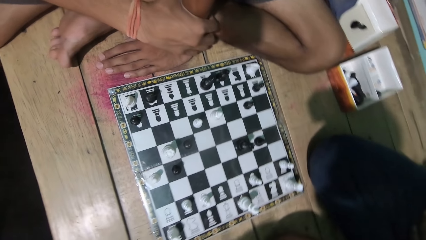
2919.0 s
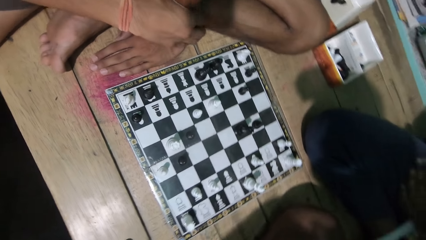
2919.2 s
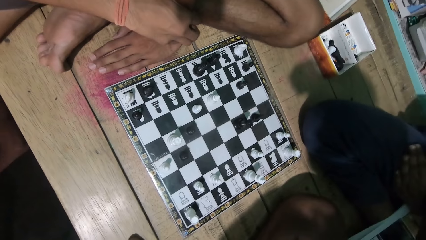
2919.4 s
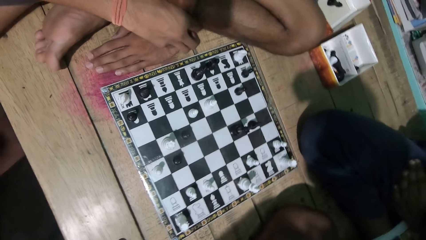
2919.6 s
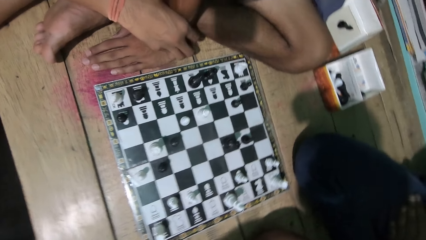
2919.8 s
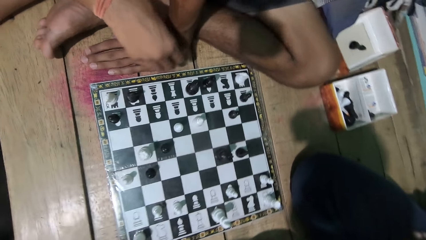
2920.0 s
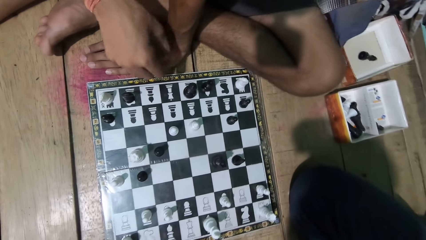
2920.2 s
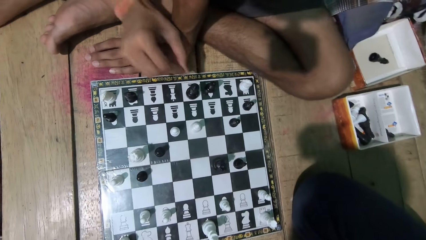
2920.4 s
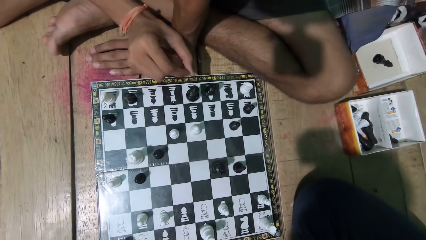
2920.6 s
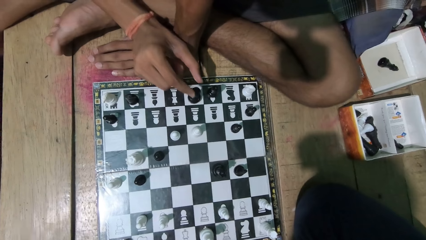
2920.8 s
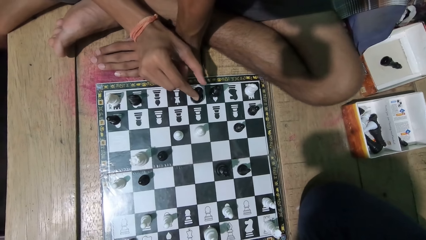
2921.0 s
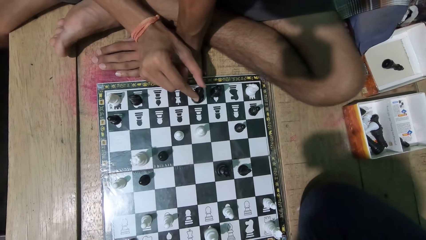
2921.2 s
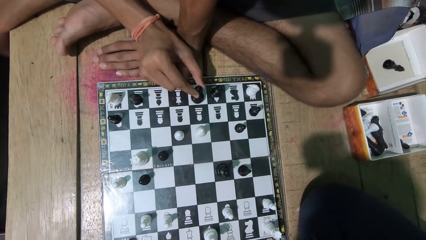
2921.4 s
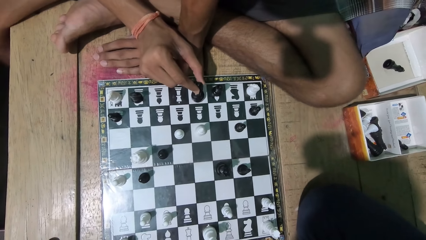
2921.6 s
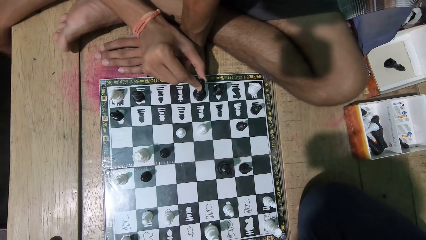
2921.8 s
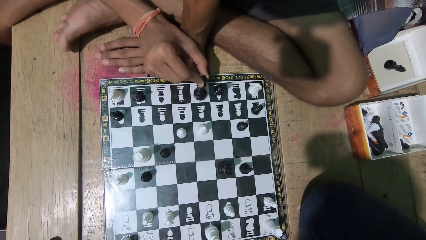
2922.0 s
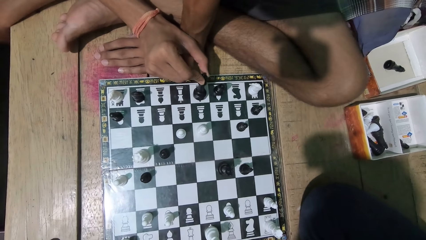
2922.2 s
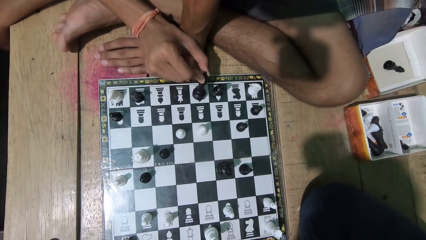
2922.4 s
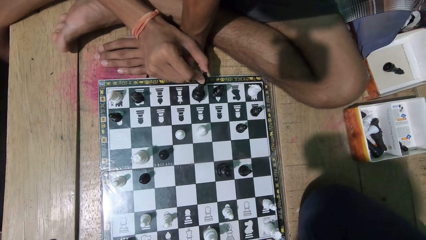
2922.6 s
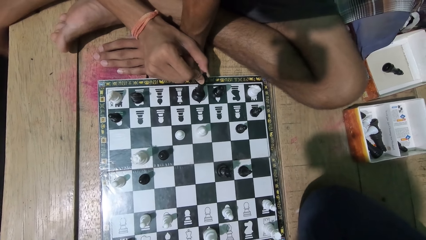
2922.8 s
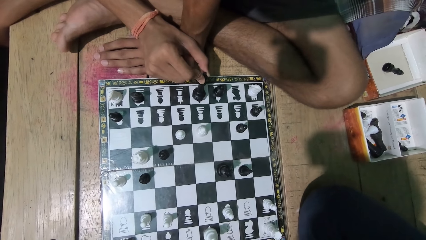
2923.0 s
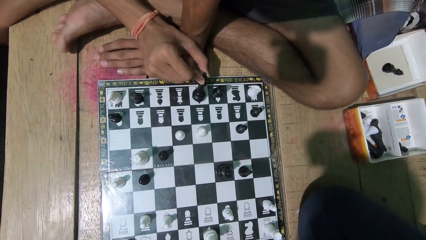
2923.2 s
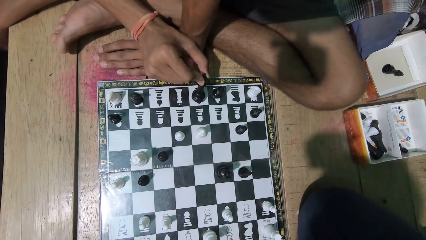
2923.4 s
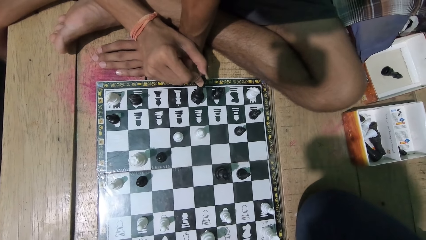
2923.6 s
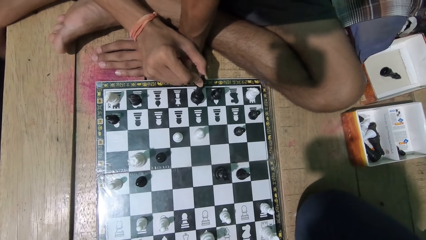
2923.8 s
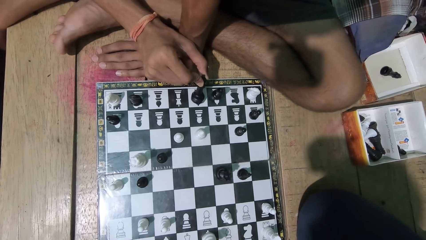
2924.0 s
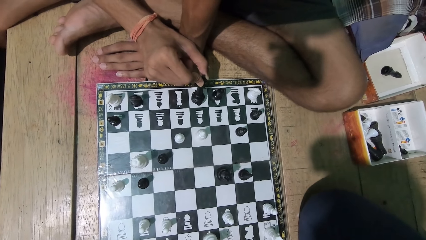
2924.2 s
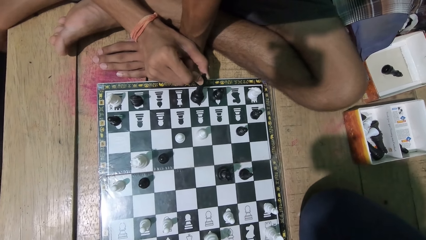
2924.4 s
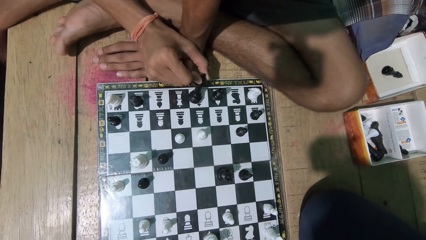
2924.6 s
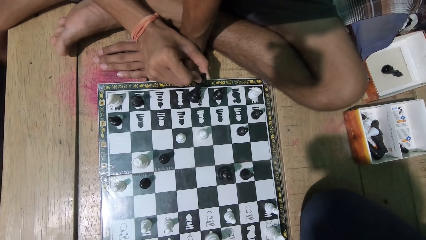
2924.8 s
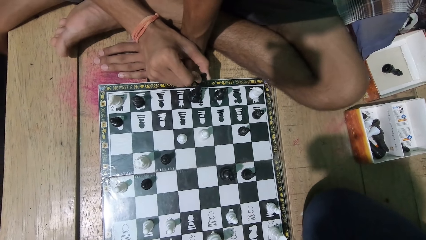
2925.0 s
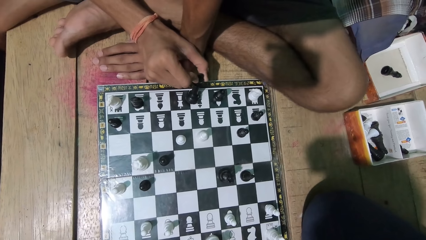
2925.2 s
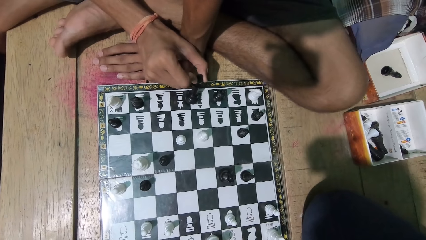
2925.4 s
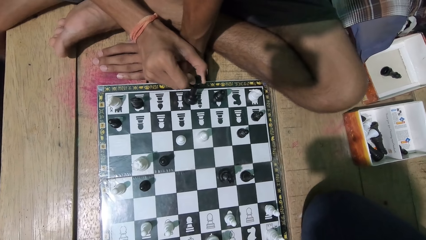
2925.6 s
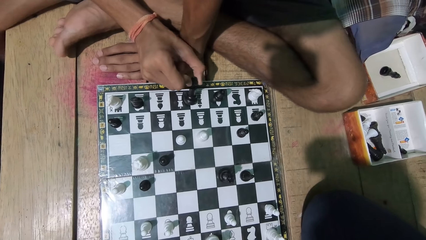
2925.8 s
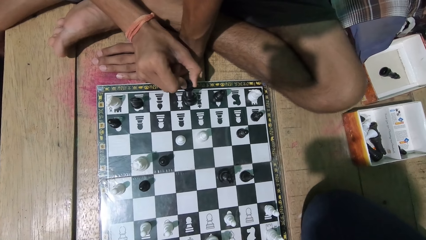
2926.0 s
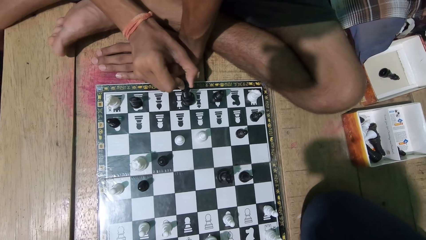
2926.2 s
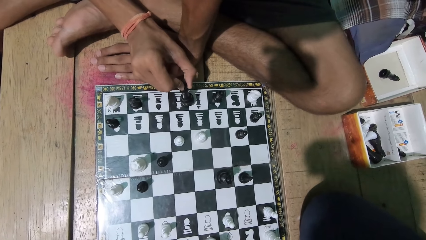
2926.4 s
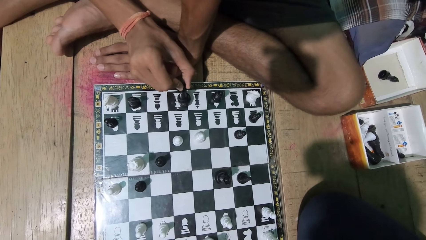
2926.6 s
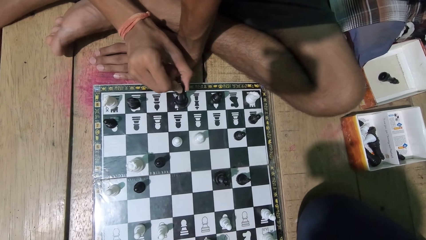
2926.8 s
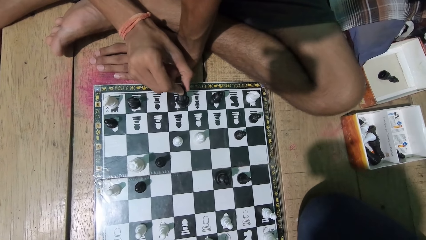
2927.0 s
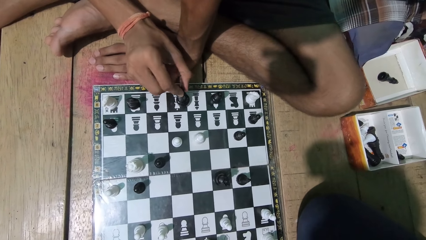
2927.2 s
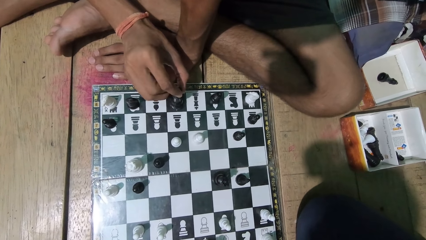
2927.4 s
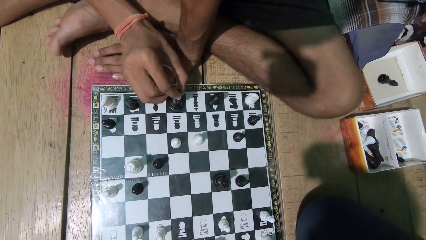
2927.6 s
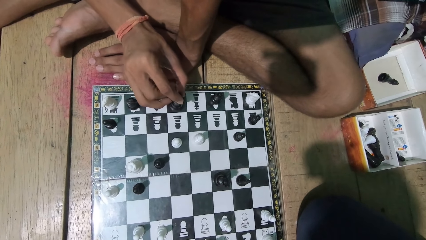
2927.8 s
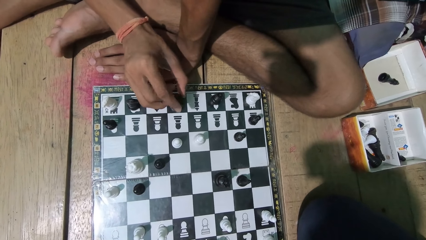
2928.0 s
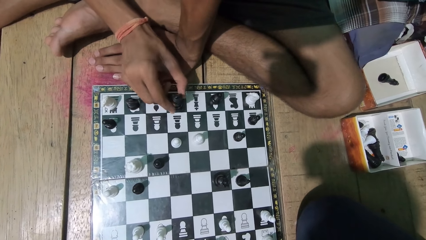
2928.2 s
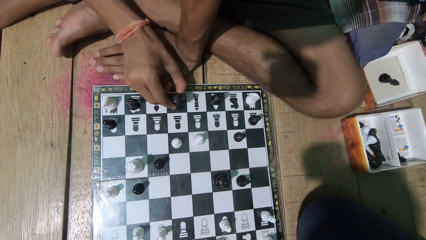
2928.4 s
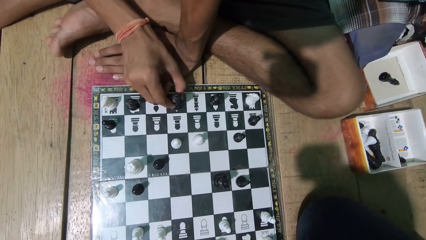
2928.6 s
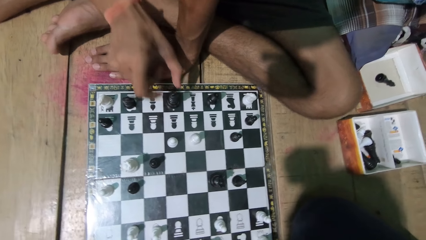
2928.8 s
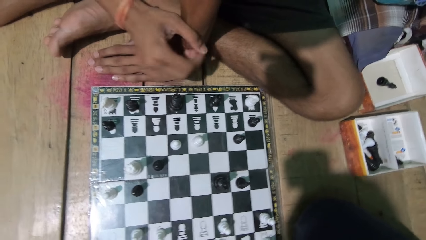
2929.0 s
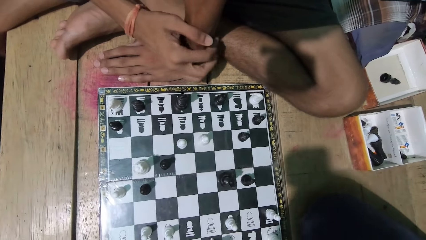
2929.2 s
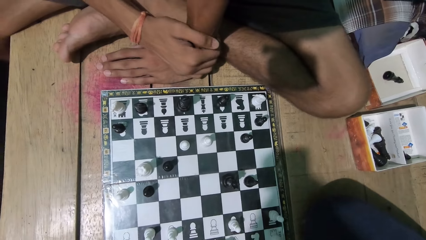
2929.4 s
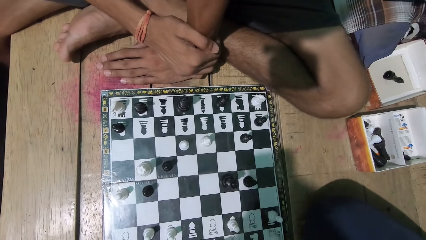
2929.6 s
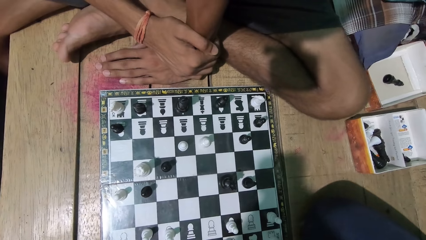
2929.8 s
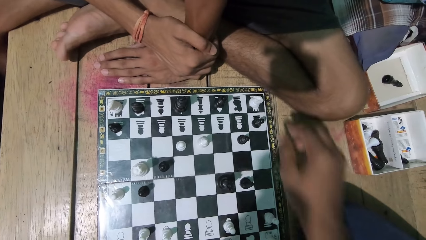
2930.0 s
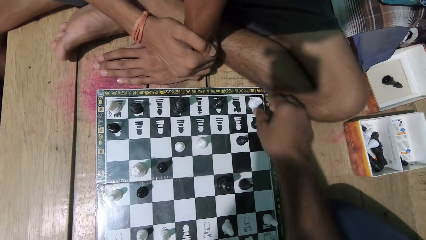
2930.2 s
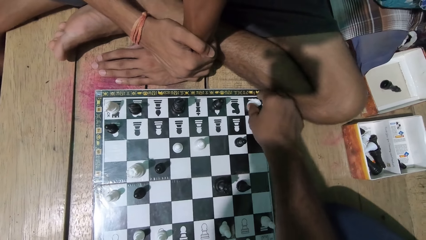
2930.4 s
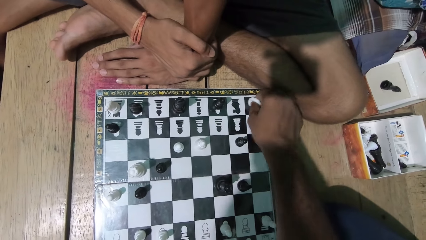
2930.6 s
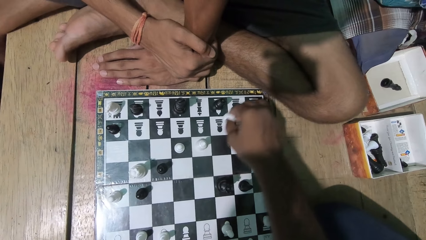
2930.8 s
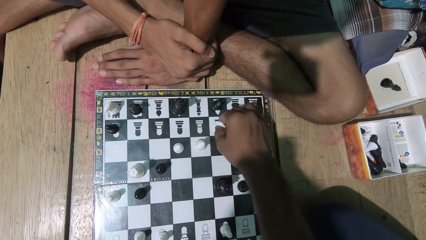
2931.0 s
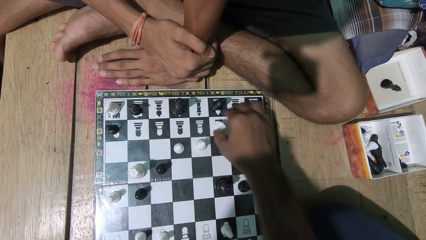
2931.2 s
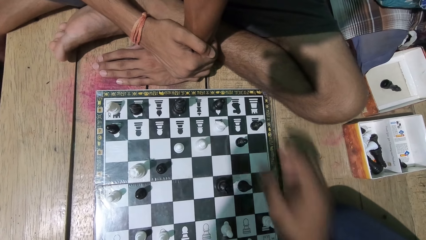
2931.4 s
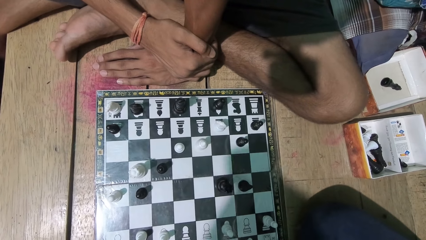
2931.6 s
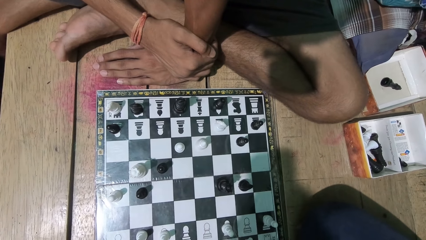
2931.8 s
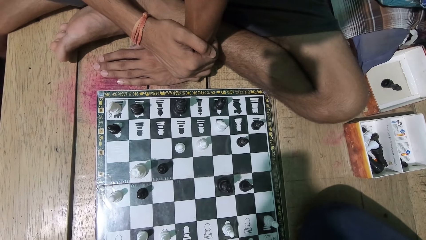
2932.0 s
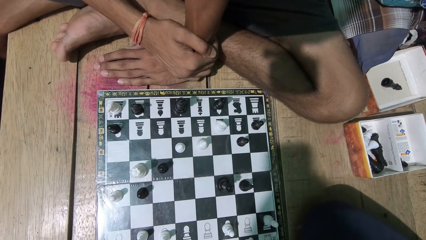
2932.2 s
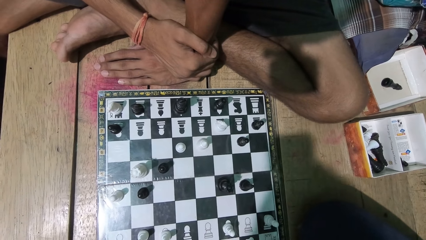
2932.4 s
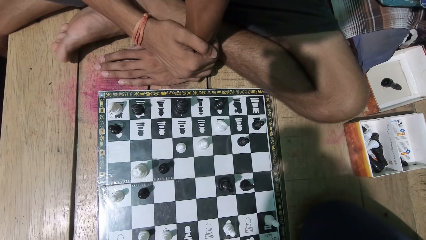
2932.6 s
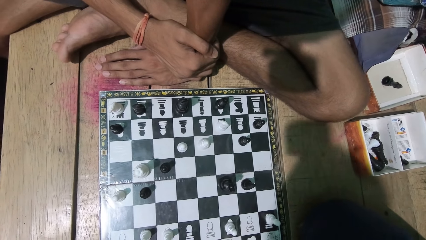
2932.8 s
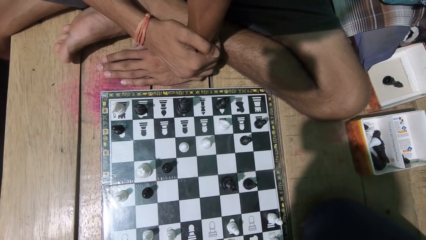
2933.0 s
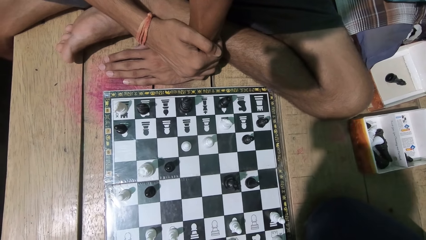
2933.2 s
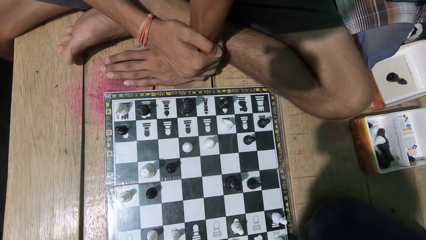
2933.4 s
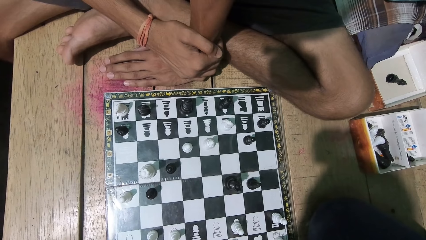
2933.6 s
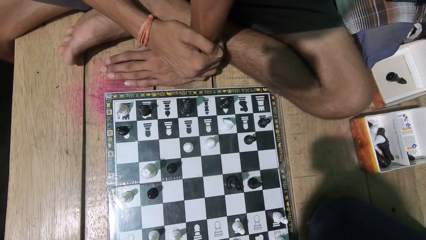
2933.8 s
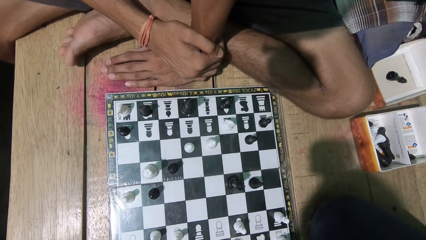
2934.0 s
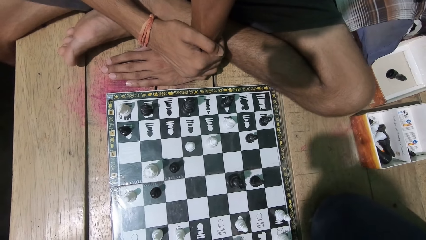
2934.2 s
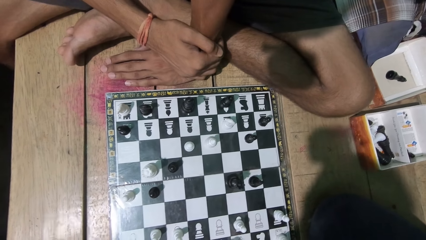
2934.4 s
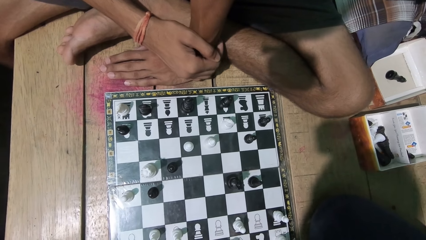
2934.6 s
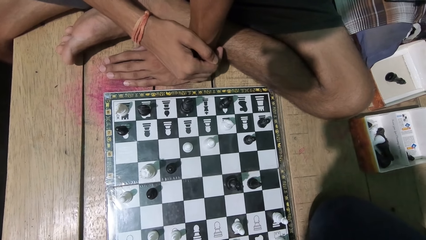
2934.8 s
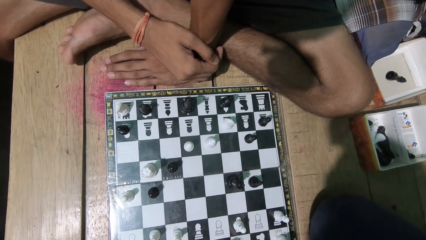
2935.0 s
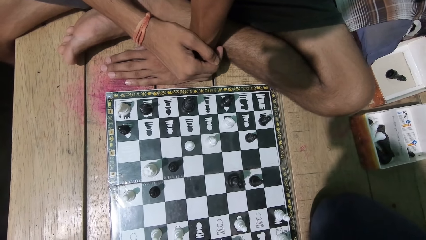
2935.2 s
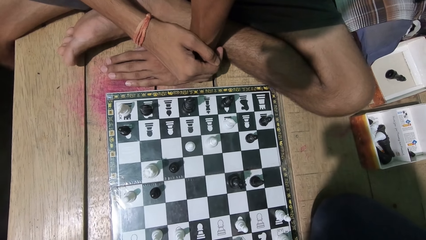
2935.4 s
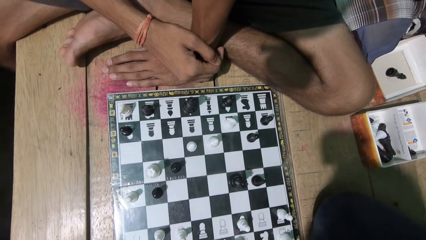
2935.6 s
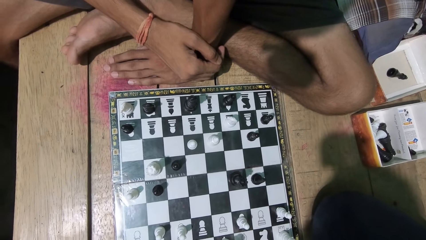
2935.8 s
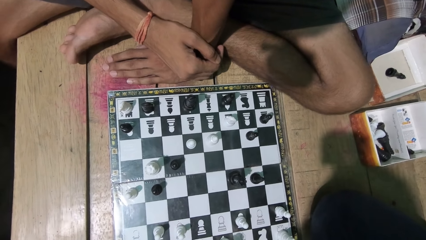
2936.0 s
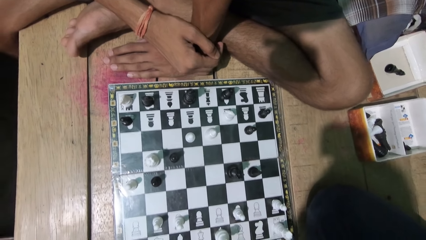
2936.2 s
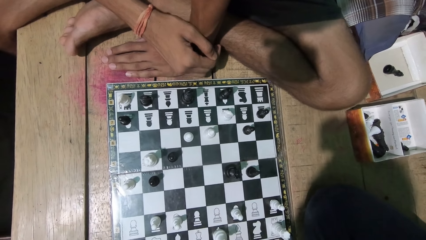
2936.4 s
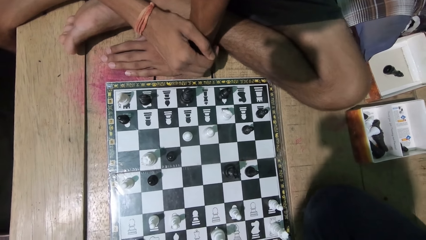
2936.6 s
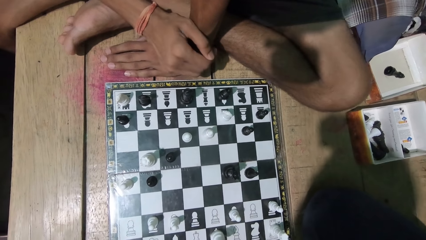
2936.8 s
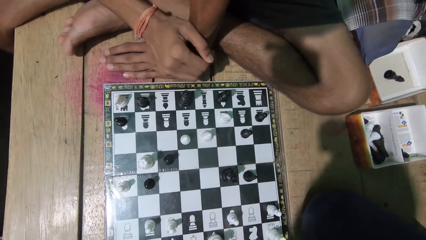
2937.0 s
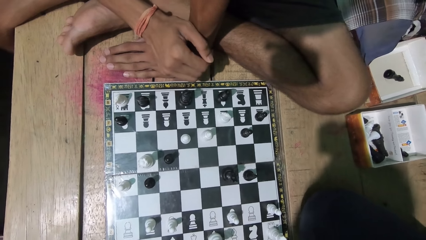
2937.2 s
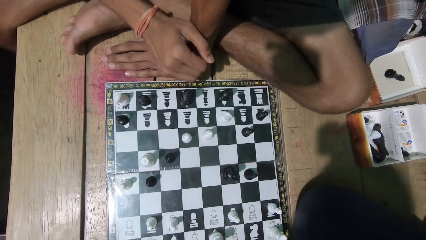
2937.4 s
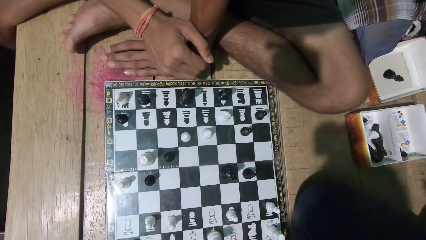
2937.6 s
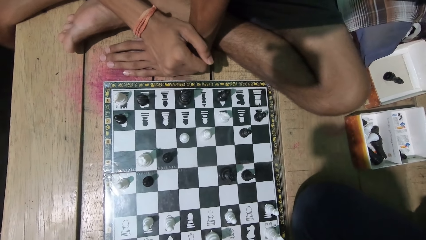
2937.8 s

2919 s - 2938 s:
The camera wearer plays the chess game. A man touches the black chess piece. The camera wearer looks at the chess game. The man plays. The camera wearer plays the chess game. They talk to the man and look at the chess game with the man. The man talks to the camera wearer.
